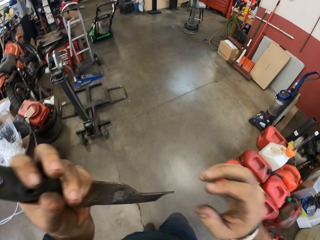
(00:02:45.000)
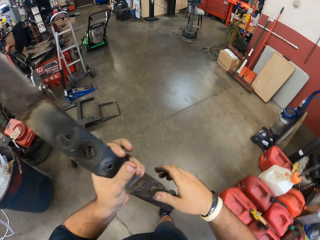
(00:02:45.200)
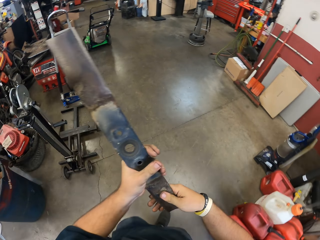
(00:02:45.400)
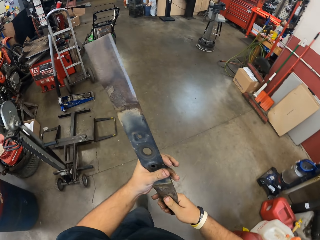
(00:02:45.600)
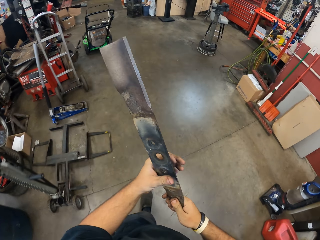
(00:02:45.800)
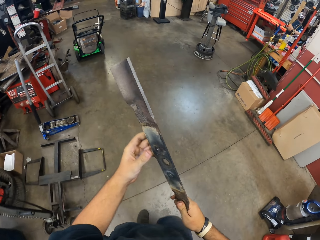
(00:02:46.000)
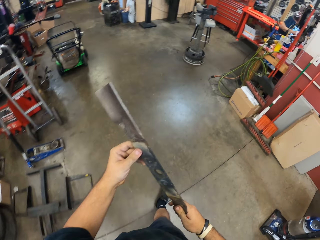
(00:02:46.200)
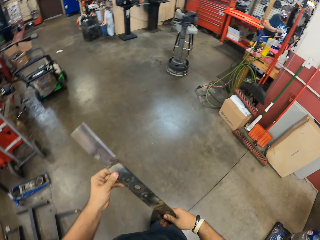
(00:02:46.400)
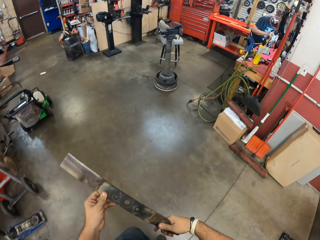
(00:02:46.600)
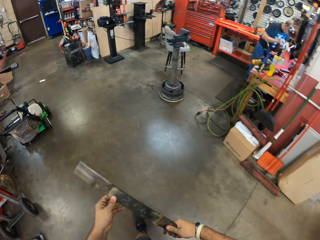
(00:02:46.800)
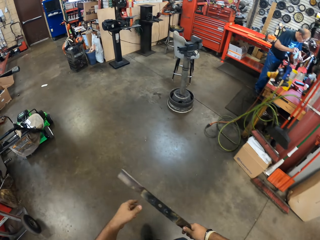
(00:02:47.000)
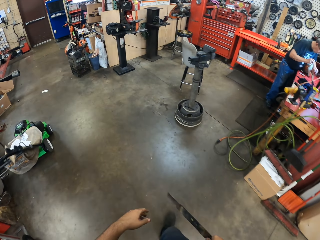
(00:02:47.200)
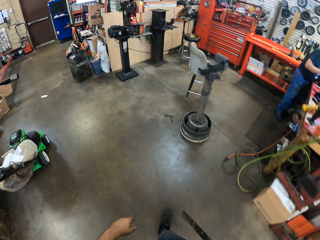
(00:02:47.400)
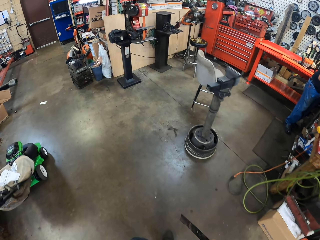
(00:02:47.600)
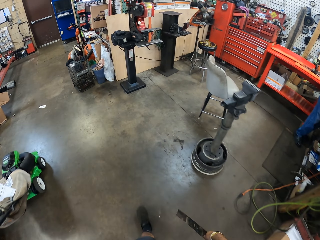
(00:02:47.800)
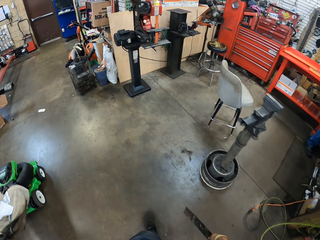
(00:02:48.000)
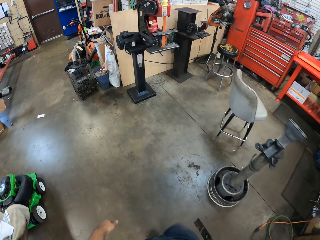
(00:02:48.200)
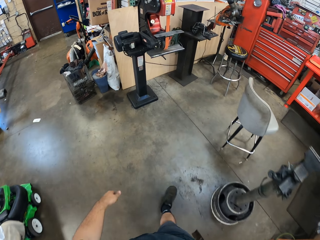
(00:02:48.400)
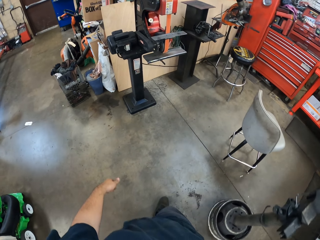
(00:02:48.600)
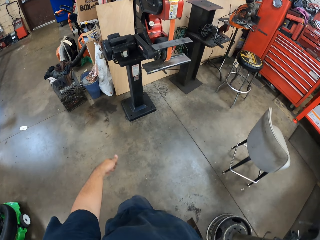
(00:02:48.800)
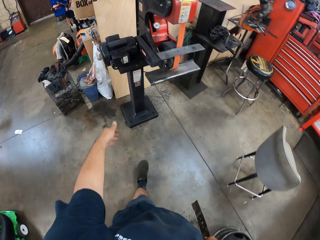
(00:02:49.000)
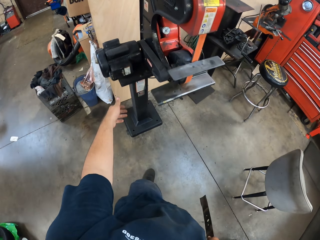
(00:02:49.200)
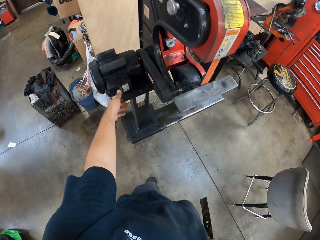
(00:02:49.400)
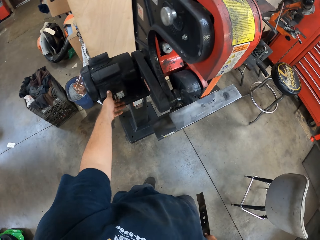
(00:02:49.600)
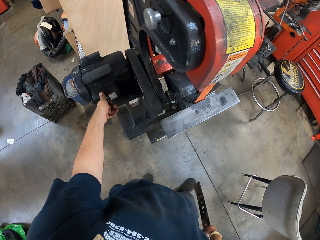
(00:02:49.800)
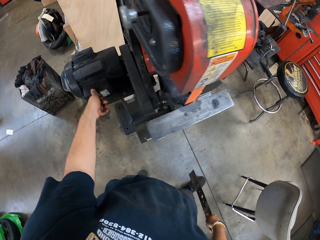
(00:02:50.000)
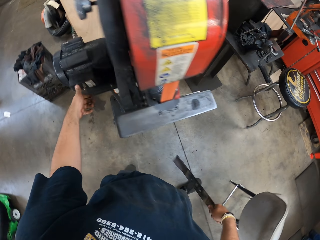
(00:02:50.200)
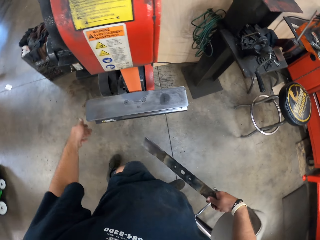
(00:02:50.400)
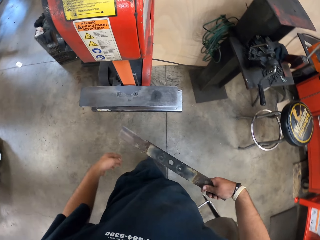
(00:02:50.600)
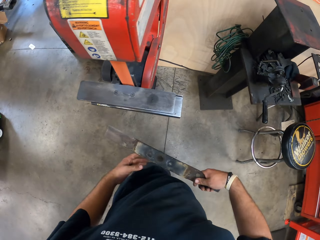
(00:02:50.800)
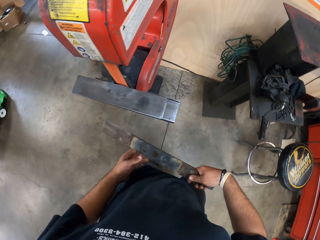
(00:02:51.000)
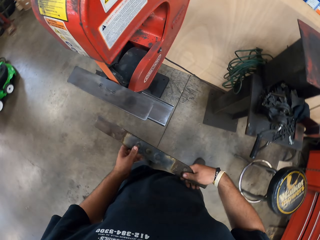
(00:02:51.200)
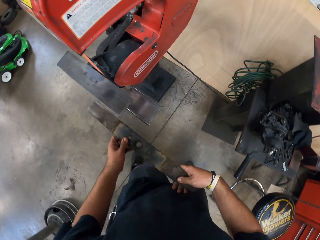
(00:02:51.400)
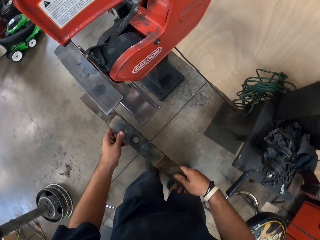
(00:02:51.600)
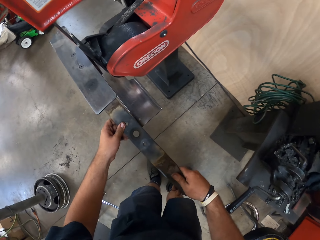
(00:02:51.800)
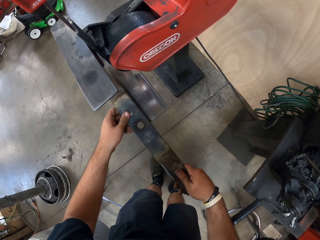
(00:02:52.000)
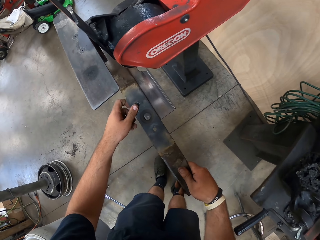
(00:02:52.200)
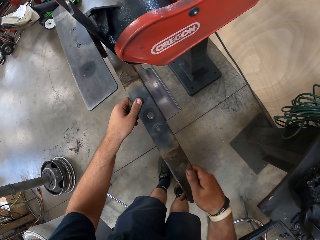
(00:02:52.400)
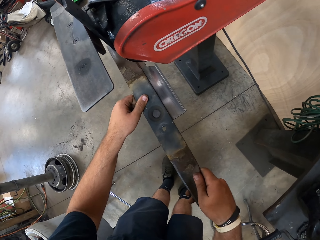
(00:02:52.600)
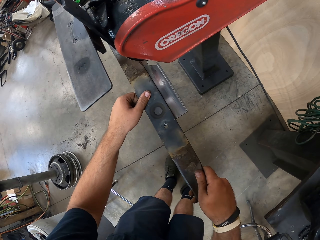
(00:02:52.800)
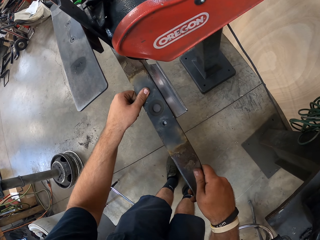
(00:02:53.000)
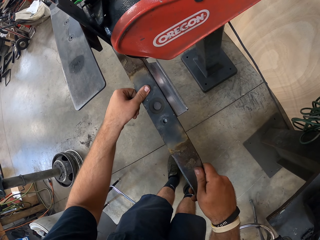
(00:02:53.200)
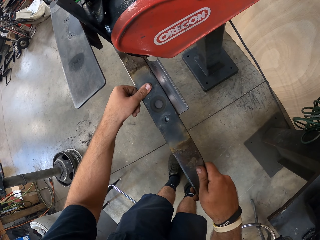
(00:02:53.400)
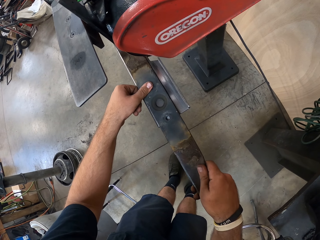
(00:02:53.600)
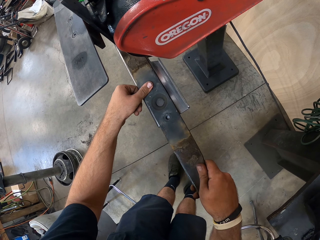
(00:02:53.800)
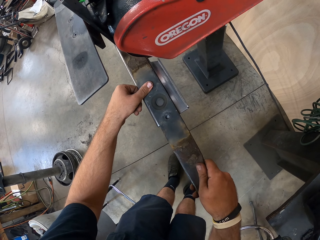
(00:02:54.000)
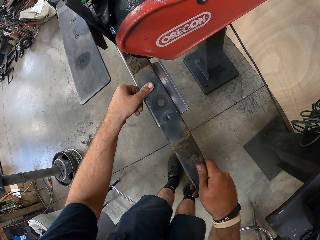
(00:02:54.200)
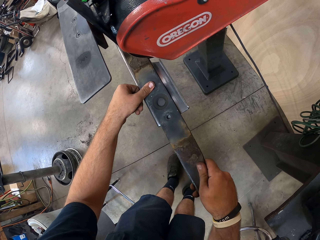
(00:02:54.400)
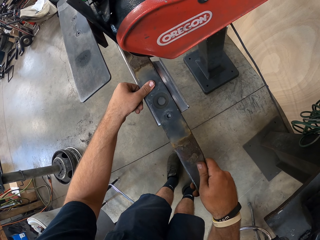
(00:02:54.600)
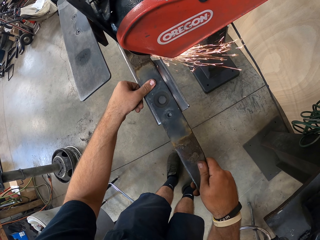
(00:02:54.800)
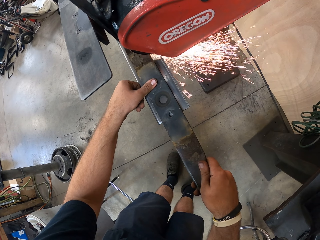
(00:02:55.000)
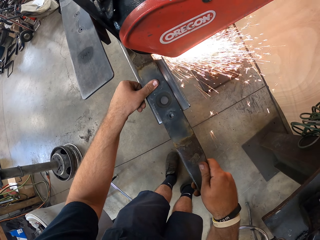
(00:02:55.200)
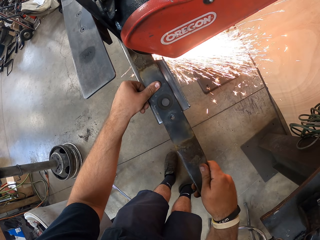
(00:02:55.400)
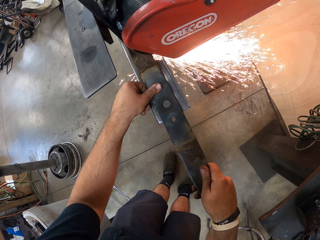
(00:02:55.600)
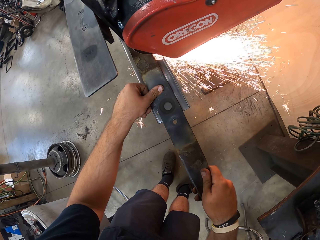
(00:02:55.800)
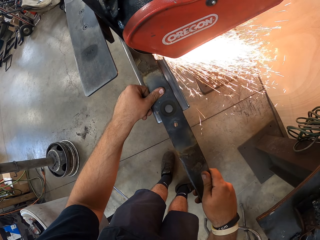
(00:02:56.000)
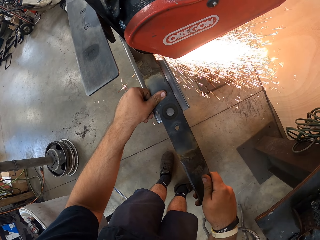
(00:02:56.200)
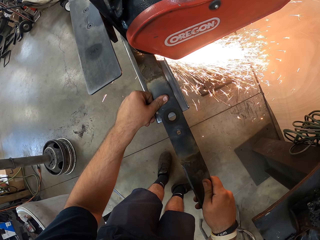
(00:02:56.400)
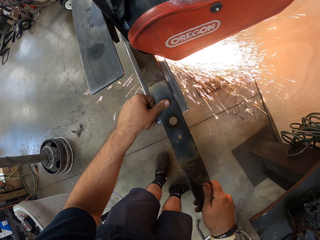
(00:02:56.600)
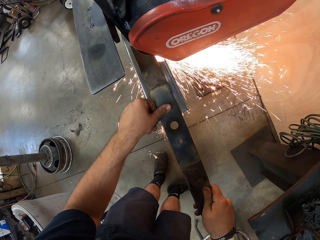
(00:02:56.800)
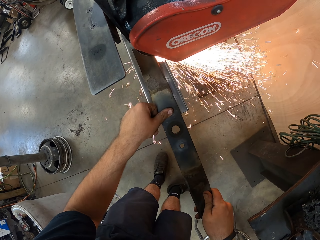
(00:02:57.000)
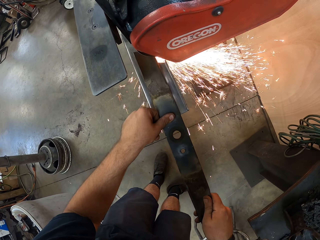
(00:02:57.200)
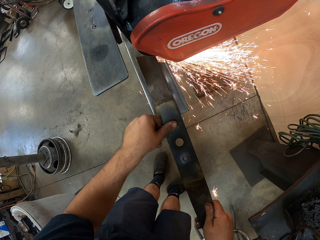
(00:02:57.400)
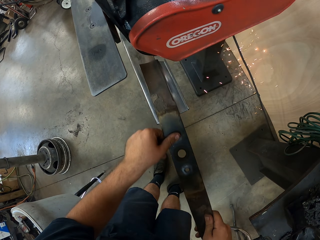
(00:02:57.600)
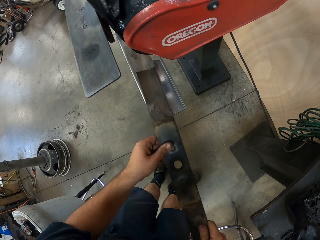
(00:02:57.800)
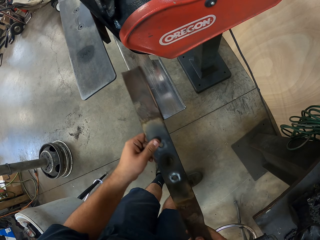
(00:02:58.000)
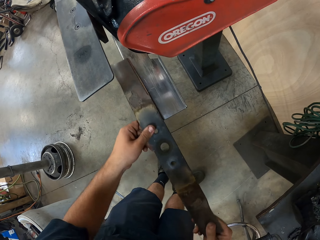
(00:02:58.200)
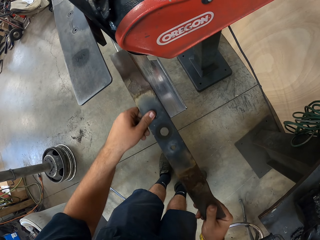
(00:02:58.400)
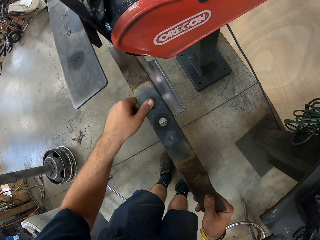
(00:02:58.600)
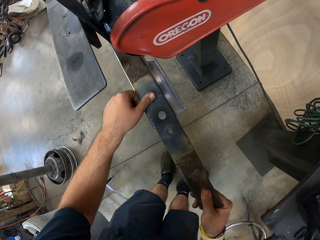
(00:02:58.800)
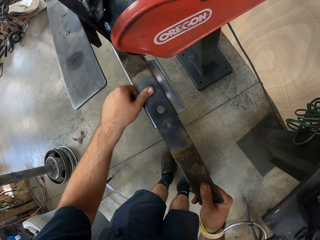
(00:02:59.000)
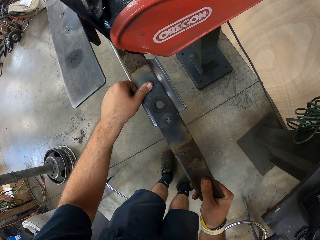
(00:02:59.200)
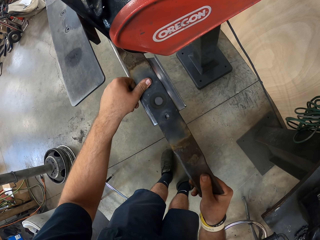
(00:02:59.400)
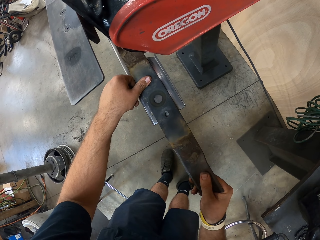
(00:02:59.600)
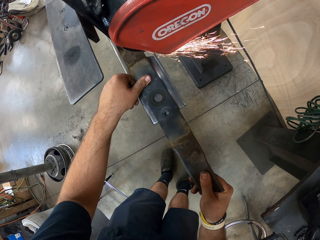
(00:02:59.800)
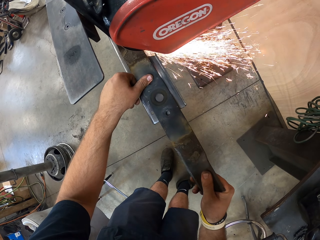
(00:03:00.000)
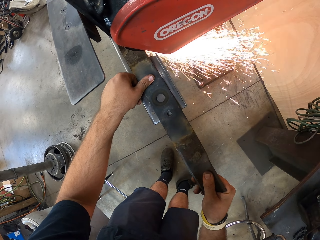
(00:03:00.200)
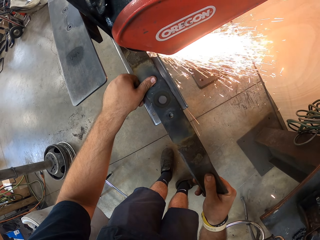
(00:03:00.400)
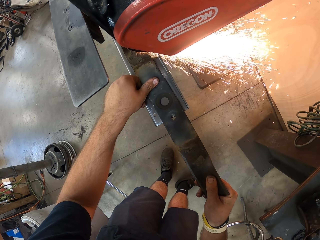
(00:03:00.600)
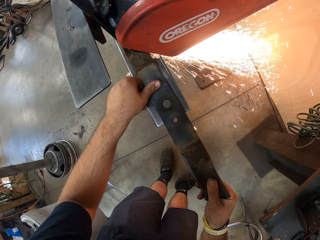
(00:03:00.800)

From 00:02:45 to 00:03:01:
The camera wearer holds the blade by both hands. They walk in the workshop. They turn the sharpening machine on. They put the blade on the grinder machine. They sharpen the edge of the metal blade on the sharpening machine.

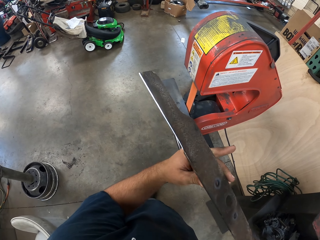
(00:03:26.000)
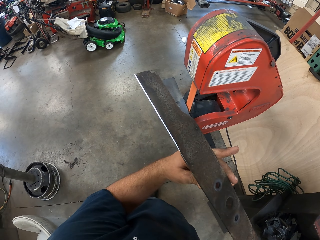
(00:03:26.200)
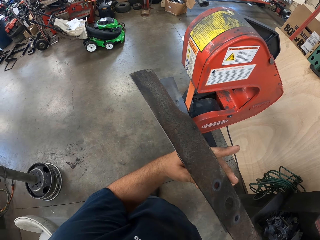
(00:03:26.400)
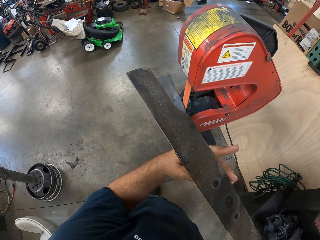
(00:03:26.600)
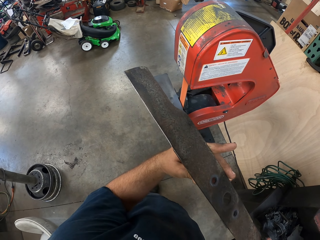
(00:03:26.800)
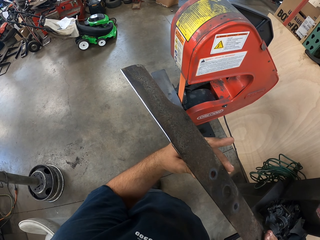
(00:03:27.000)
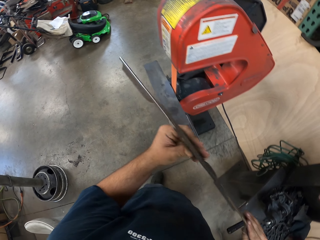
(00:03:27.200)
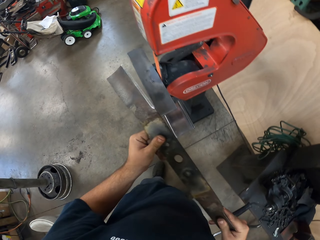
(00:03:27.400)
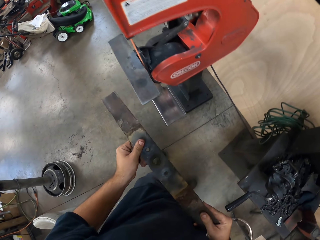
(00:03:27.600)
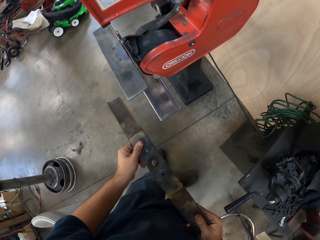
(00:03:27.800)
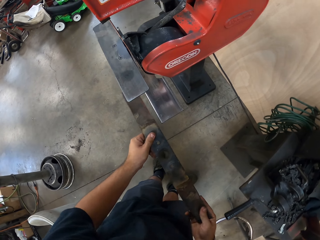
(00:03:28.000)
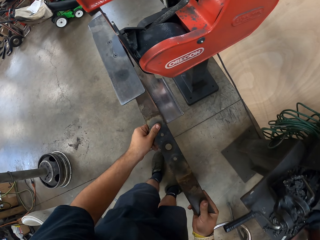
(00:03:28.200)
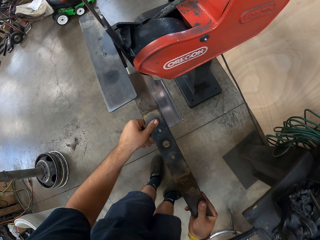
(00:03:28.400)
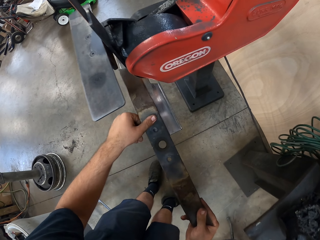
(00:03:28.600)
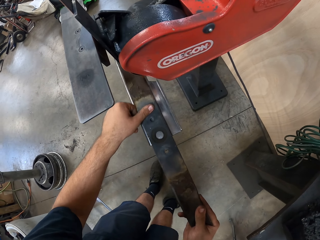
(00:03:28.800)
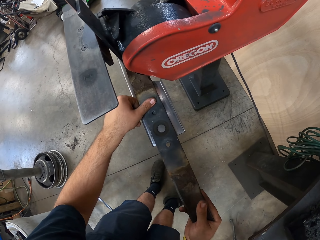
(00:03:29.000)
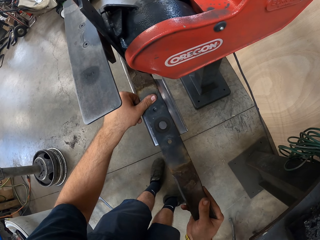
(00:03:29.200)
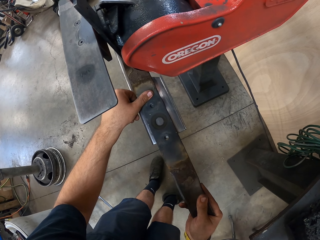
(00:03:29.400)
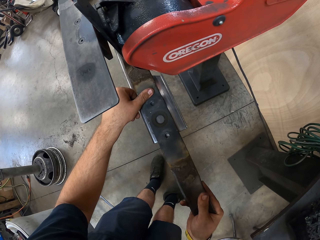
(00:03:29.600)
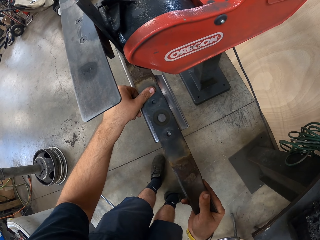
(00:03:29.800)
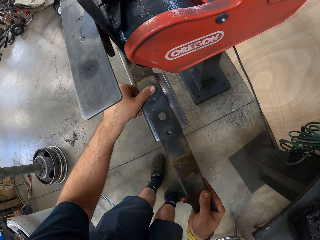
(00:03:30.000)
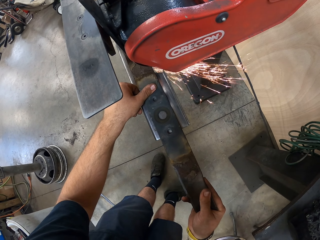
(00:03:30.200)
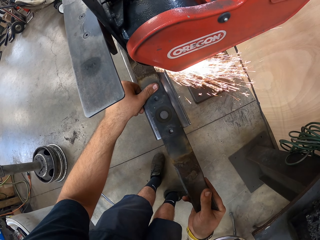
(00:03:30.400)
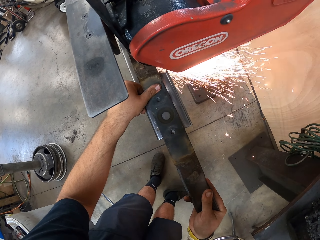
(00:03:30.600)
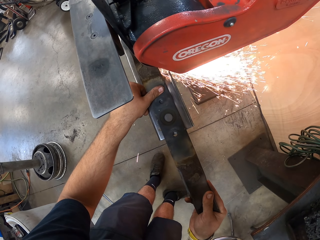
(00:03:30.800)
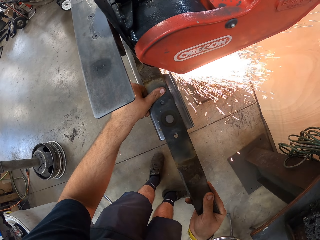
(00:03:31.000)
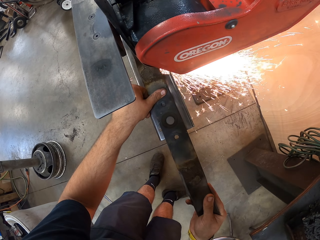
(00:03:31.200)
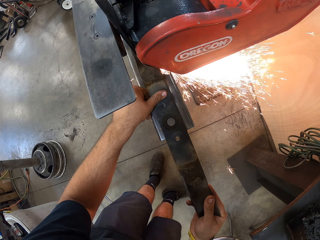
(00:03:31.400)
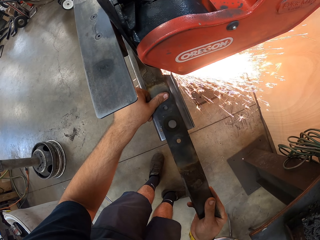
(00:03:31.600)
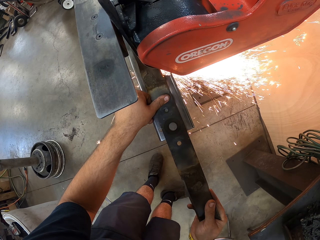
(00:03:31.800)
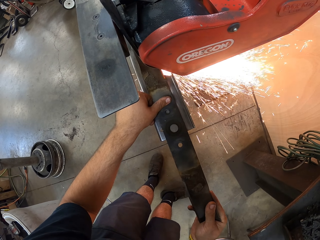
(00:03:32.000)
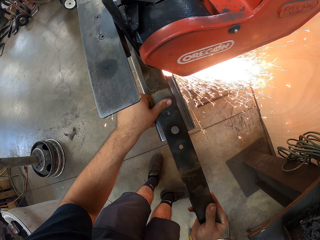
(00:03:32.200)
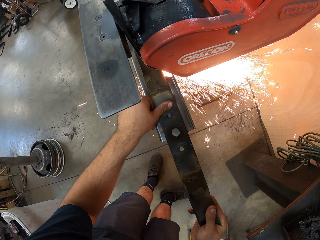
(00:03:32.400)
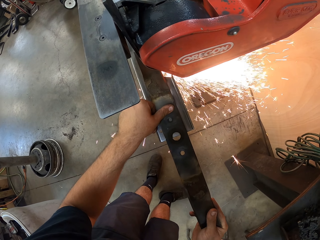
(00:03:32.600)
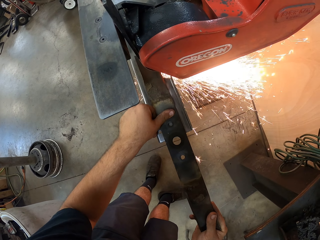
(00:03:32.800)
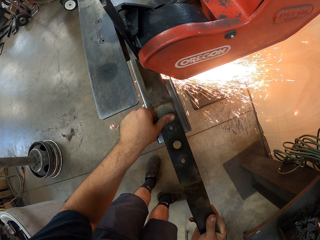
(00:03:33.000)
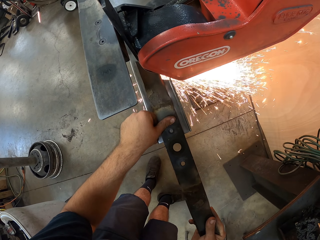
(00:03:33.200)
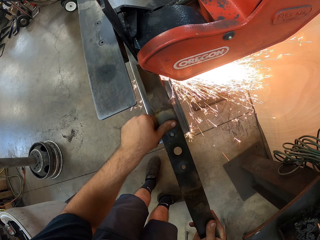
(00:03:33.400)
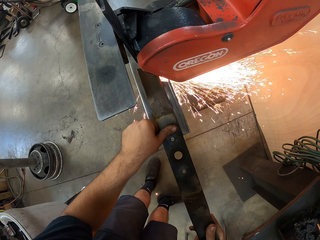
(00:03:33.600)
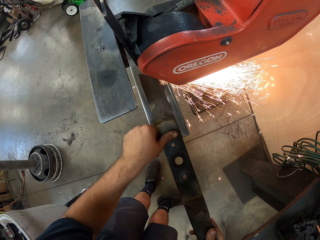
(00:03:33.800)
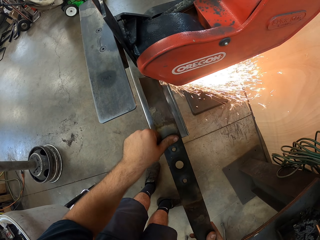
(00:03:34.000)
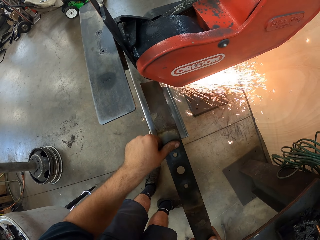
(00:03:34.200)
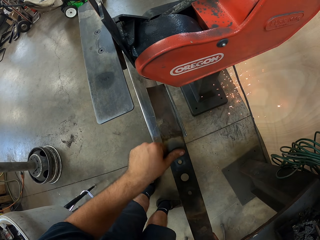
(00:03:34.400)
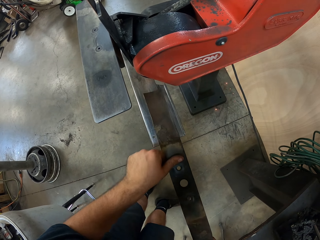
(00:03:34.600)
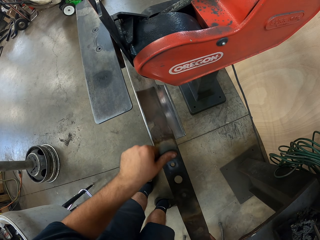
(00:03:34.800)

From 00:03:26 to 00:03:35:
The camera wearer turns the blade. They put the blade on the grinder. They sharpen the edge of the blade.
